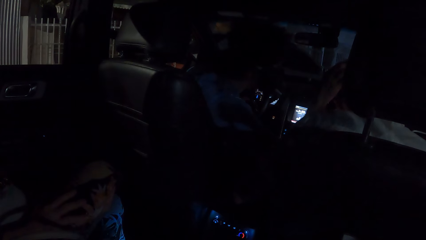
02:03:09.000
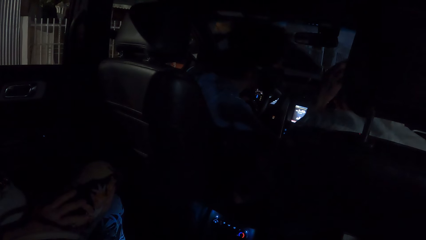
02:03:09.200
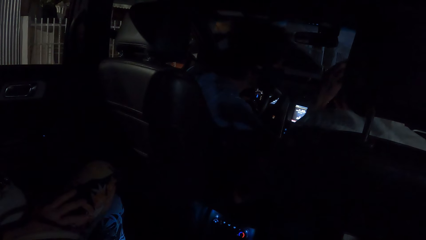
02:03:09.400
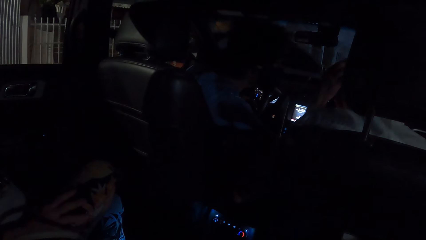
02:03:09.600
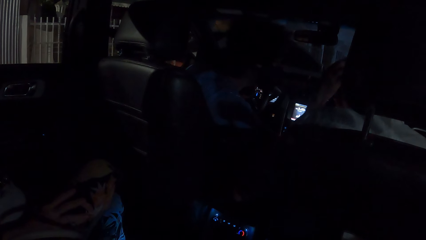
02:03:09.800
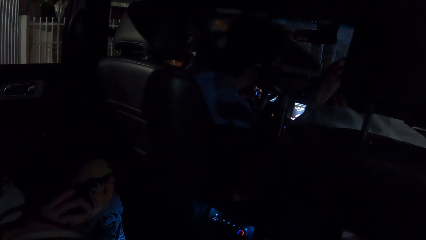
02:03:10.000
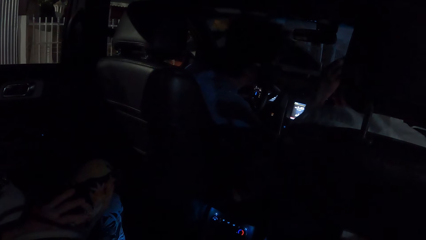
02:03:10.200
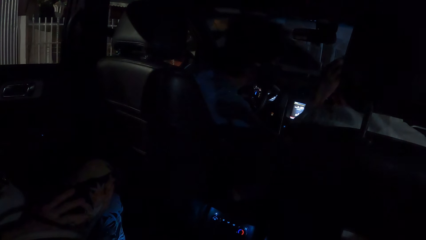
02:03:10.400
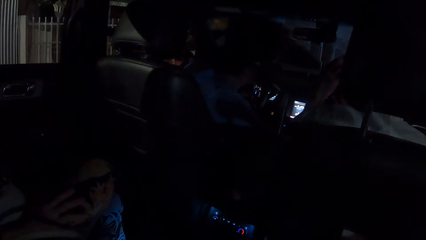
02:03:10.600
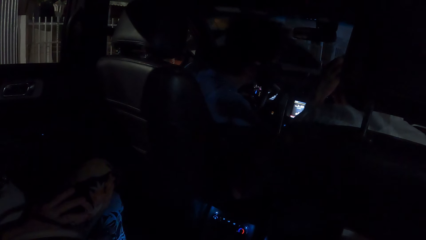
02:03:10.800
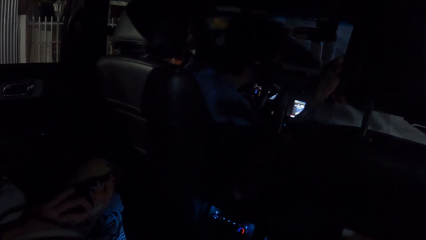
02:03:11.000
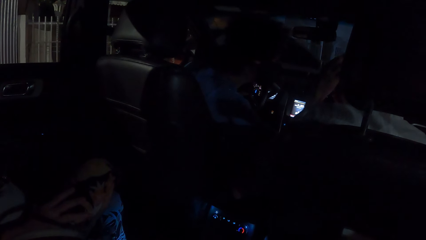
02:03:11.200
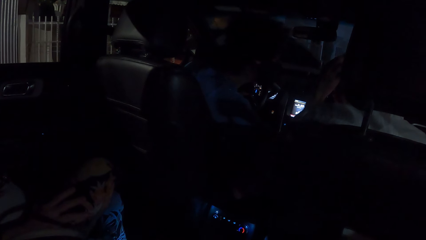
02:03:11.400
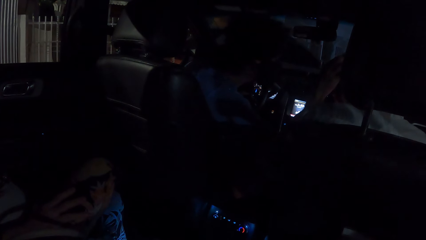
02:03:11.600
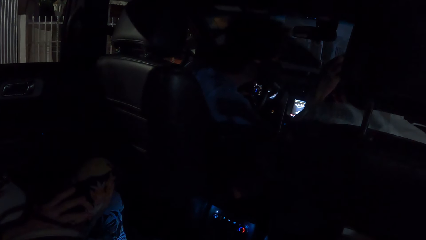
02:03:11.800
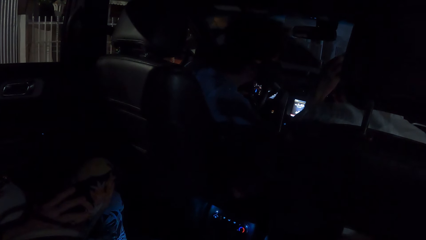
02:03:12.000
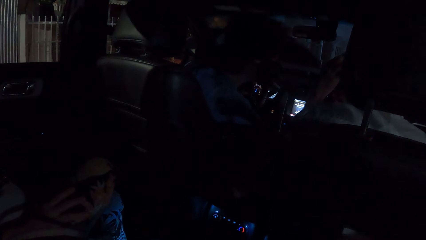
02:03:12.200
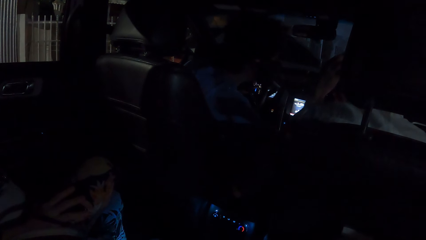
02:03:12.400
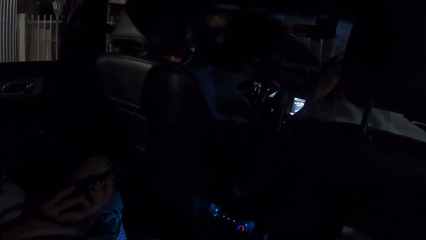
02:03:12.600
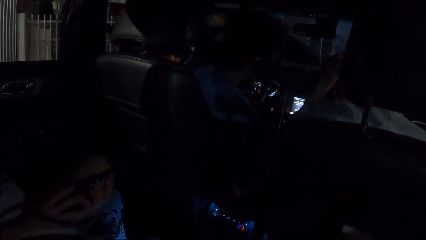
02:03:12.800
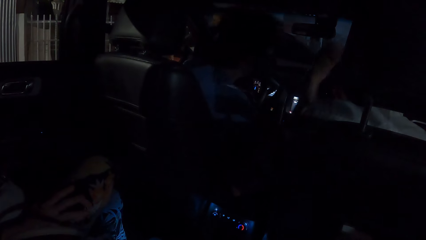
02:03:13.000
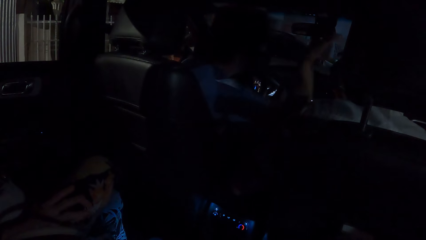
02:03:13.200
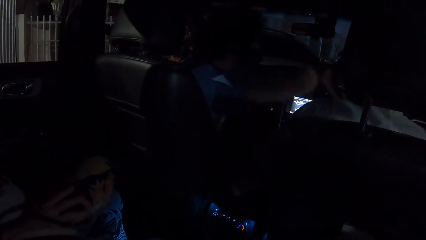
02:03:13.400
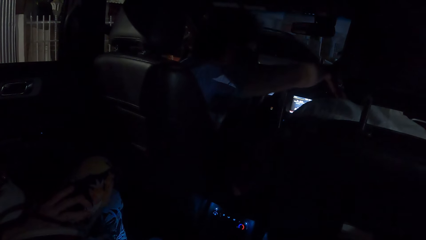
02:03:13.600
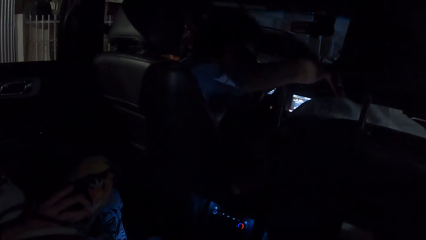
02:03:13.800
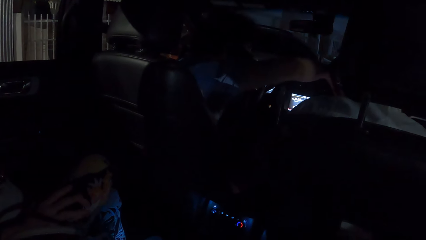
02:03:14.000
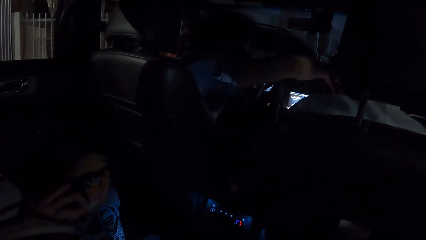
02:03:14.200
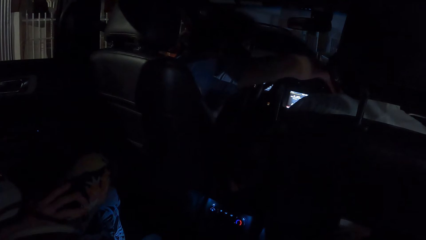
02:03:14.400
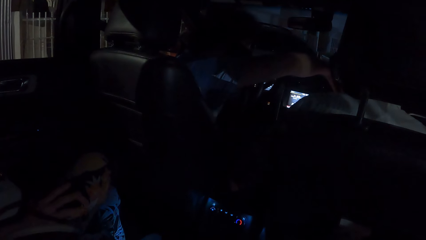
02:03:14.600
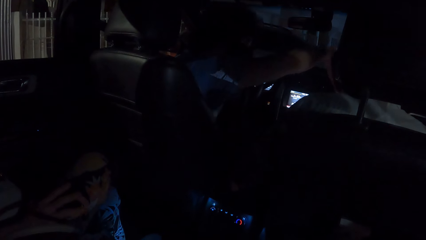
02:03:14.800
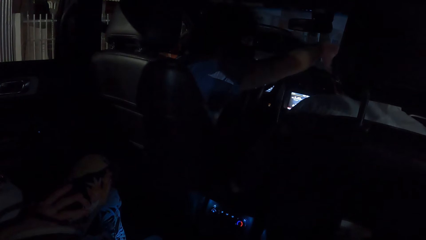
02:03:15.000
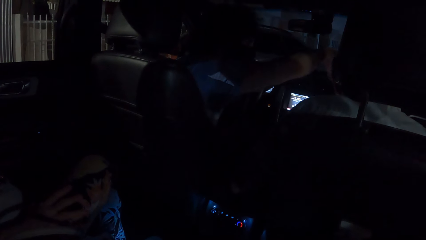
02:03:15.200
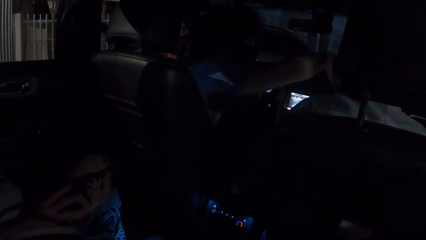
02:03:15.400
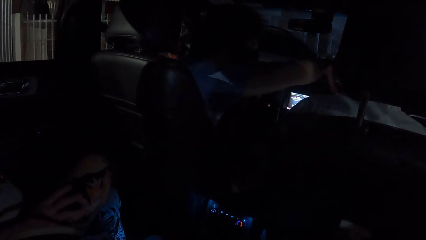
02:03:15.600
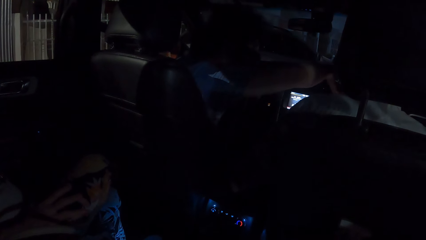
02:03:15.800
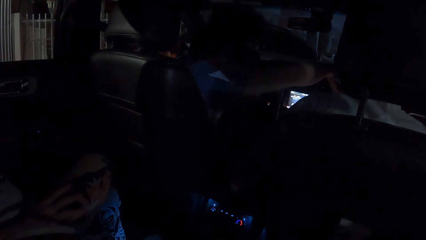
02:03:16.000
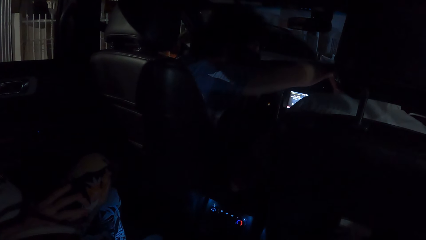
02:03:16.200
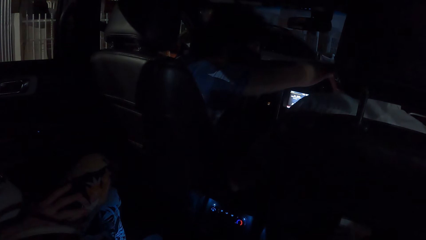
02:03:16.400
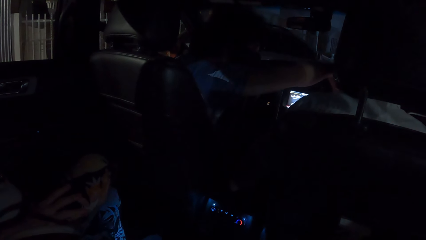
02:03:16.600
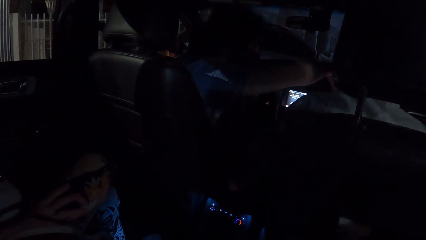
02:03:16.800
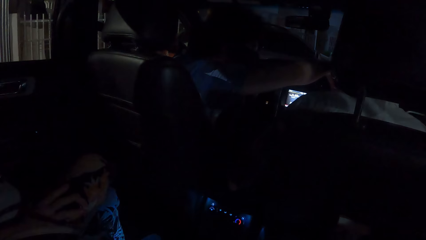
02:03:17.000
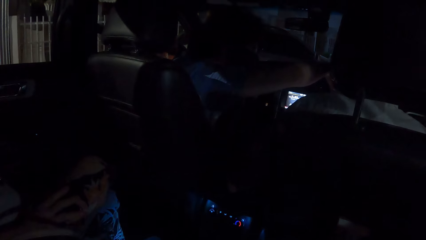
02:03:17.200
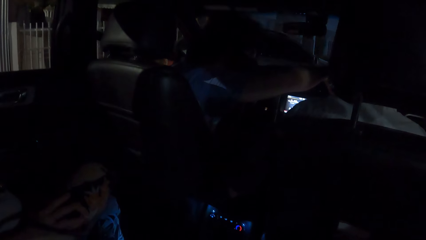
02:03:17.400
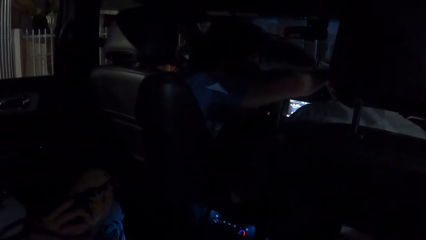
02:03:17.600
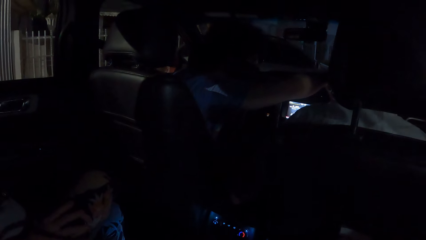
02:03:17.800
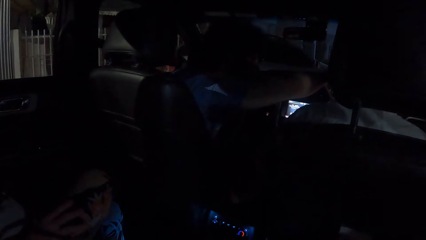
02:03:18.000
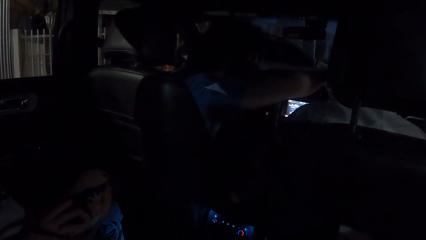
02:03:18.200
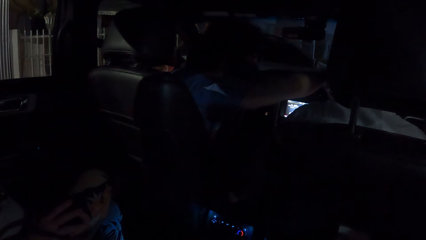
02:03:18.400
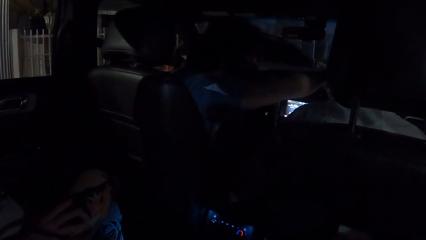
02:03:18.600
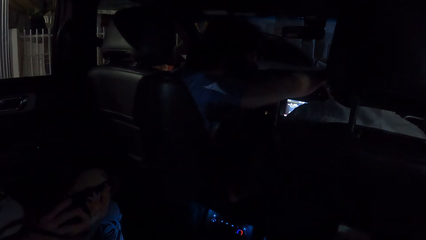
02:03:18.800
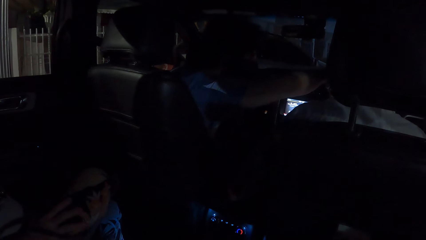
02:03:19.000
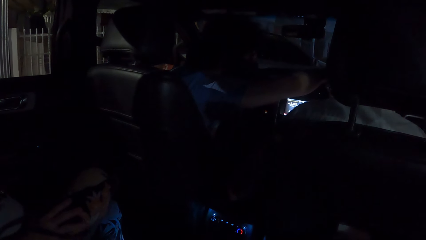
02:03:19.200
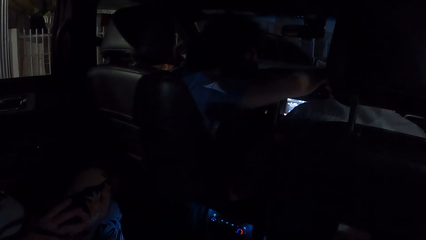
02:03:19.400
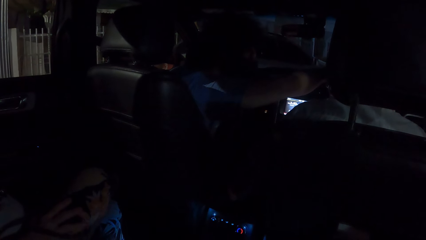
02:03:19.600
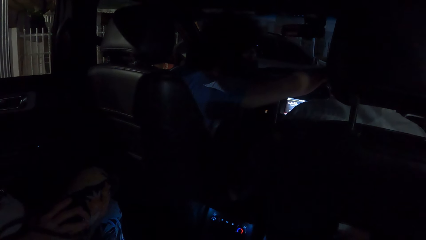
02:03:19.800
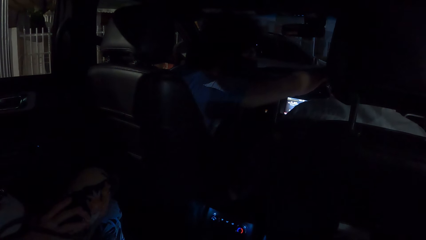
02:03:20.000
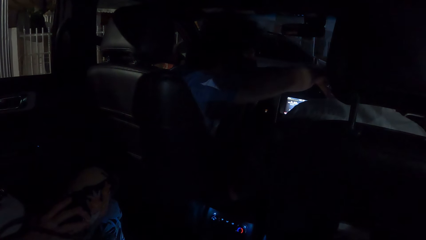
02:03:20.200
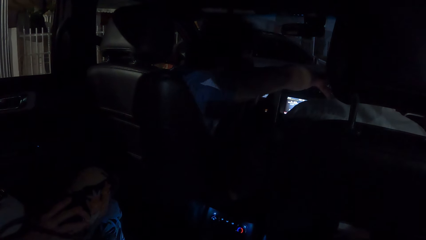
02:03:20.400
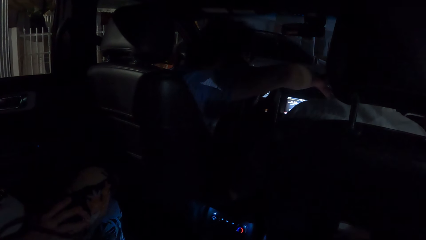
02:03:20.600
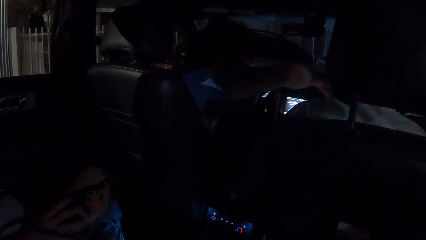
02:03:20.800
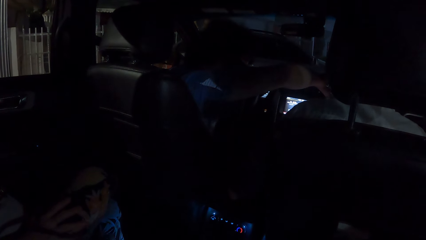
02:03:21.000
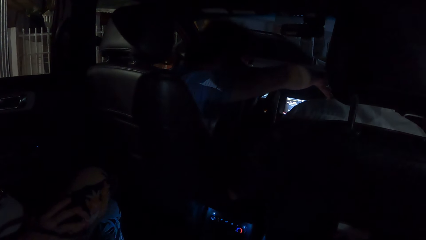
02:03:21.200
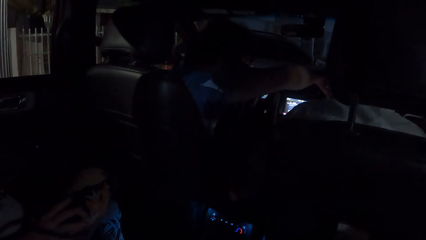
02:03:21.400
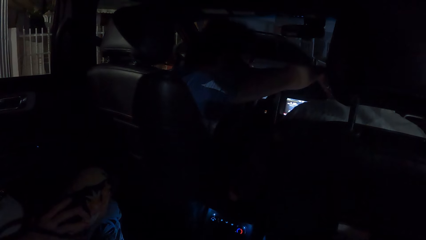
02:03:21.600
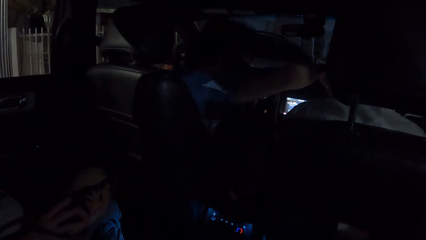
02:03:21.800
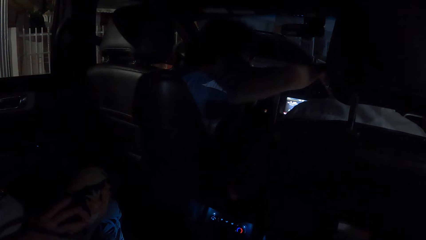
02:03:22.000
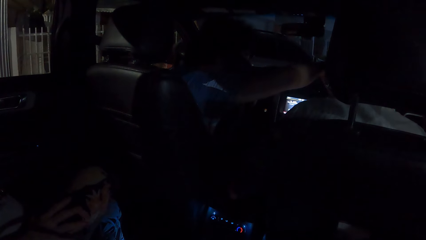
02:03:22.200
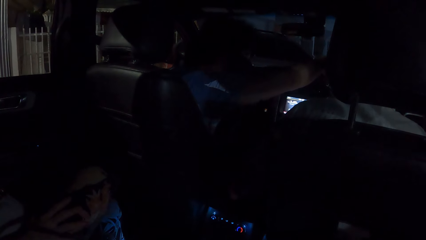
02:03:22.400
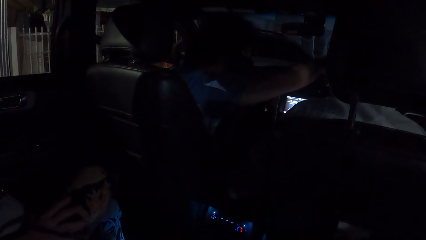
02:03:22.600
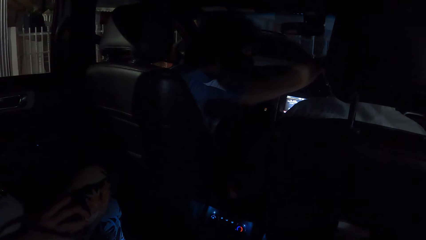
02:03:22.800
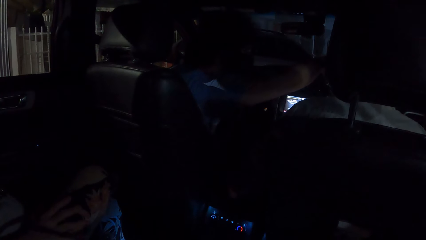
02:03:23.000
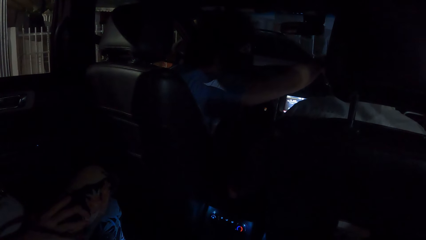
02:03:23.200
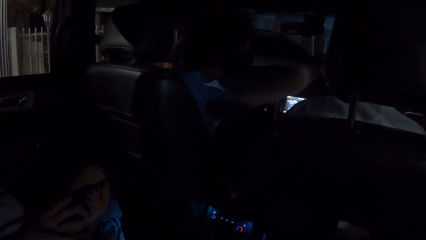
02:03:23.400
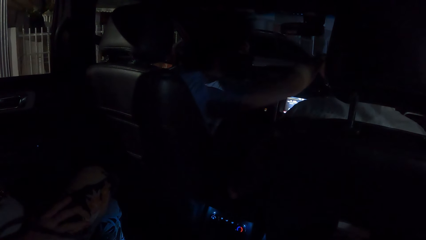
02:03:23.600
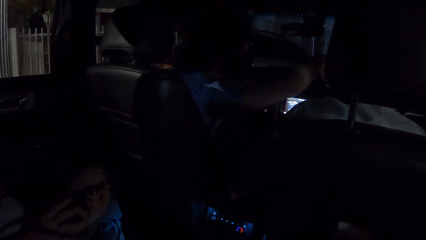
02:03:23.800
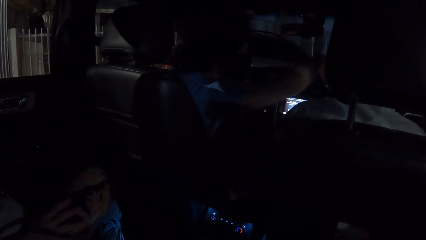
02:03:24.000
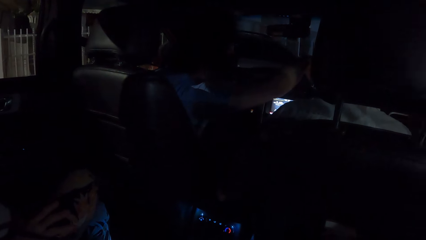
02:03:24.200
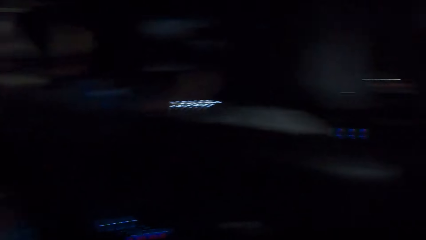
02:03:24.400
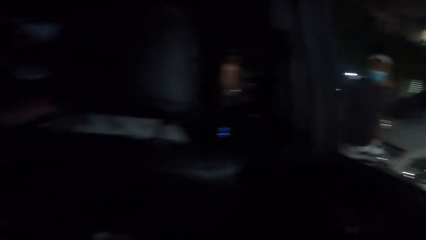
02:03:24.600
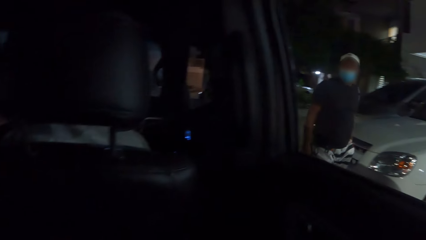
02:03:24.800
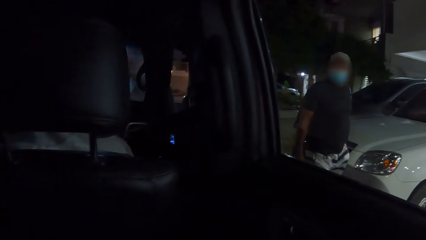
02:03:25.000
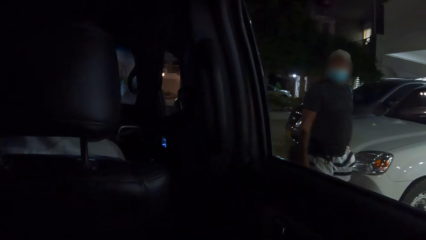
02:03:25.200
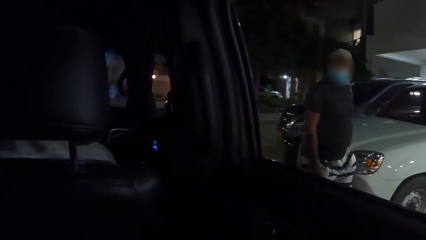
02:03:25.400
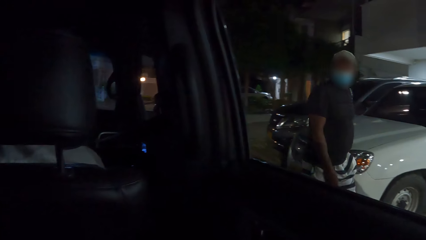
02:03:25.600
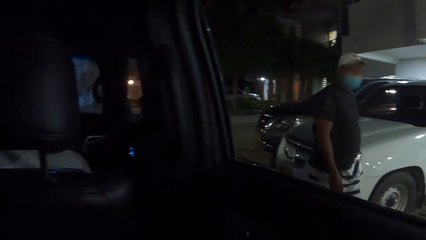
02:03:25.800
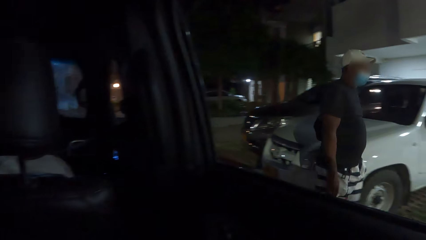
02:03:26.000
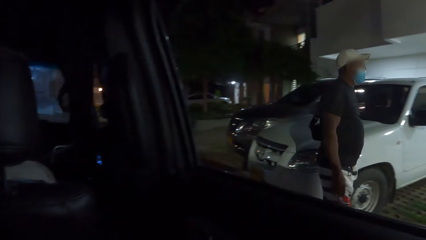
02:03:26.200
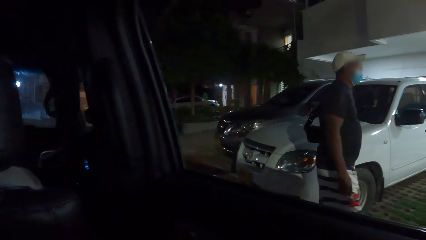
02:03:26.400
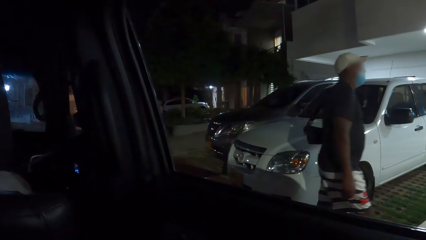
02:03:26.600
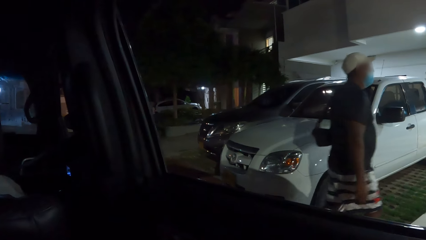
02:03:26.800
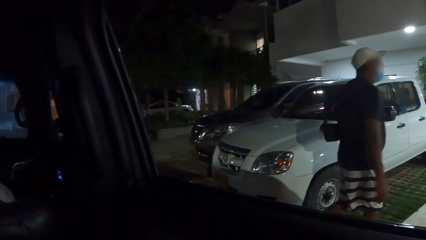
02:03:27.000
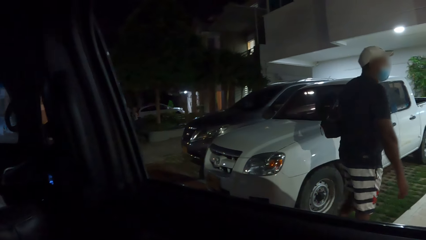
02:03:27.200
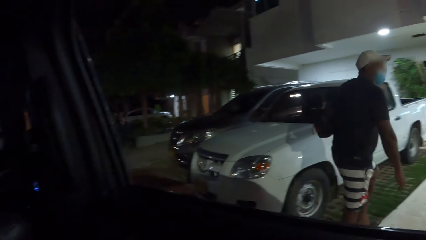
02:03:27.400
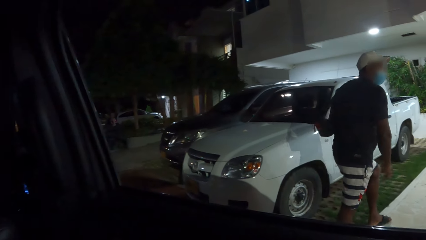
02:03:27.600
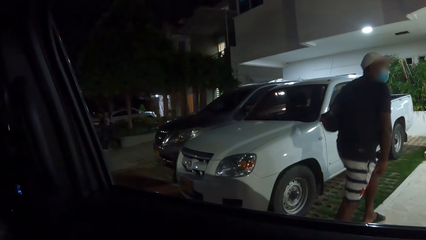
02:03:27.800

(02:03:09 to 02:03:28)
The camera wearer looks at a man through a car window. They stare at the vehicle.
